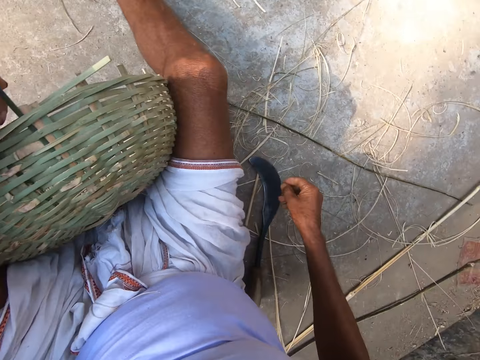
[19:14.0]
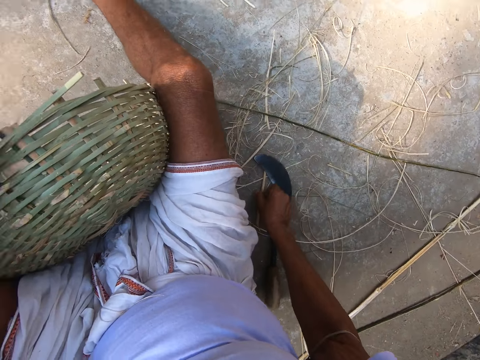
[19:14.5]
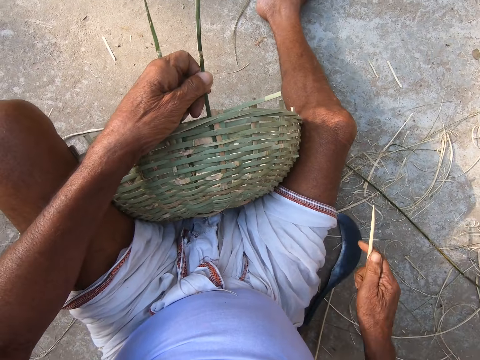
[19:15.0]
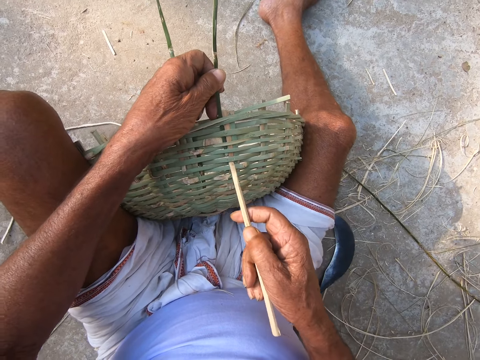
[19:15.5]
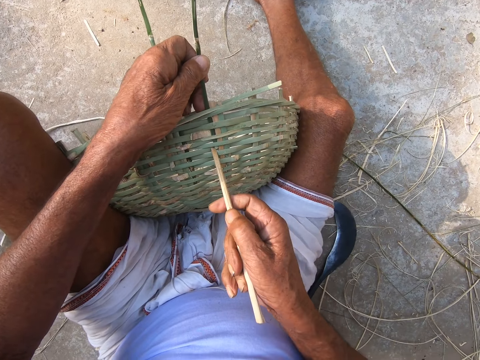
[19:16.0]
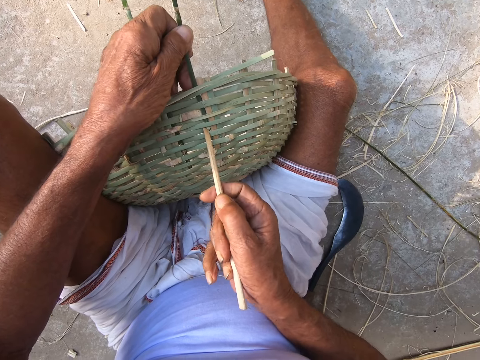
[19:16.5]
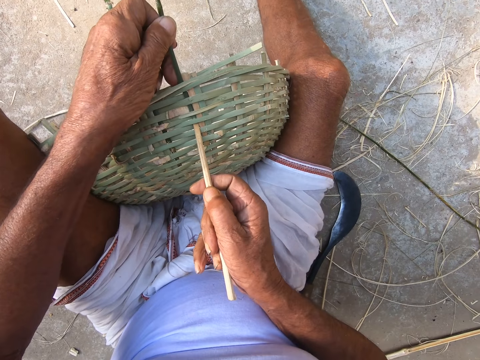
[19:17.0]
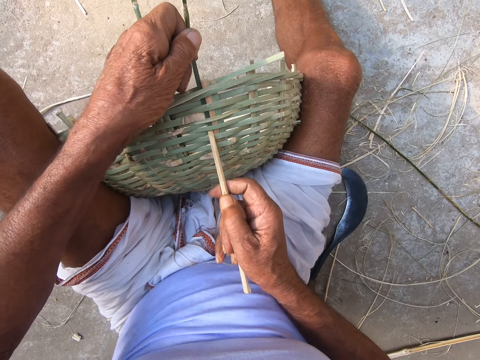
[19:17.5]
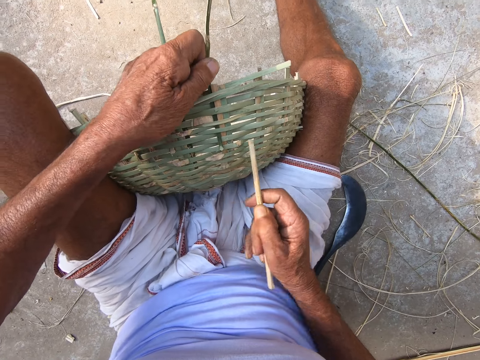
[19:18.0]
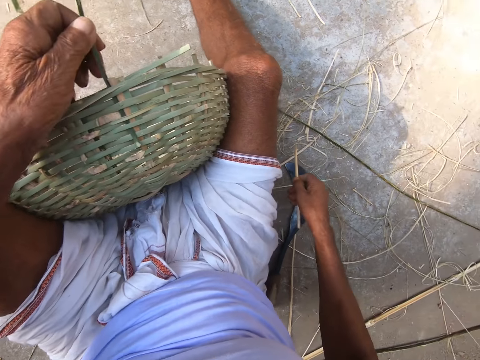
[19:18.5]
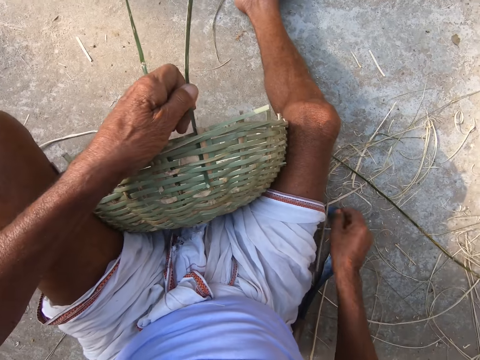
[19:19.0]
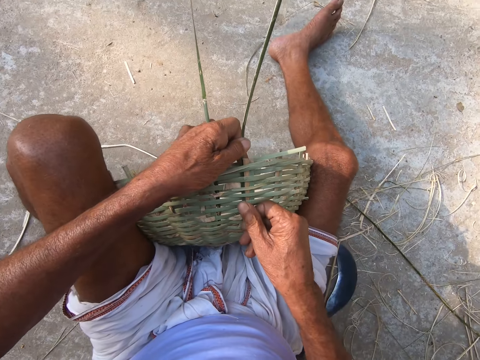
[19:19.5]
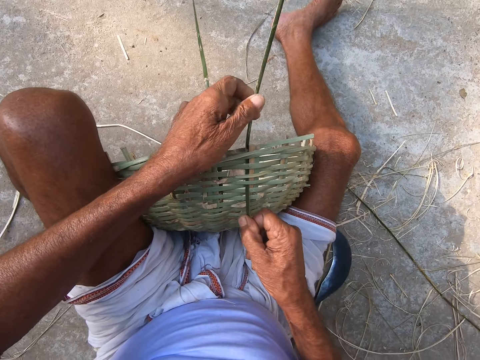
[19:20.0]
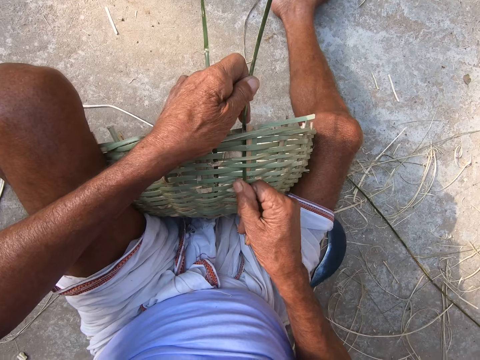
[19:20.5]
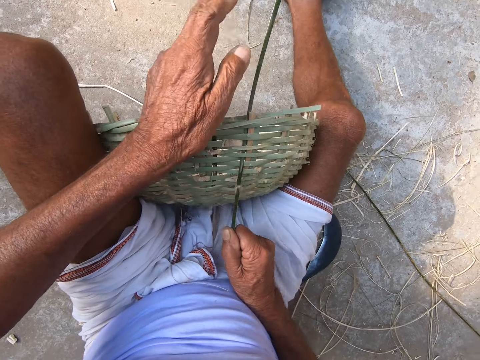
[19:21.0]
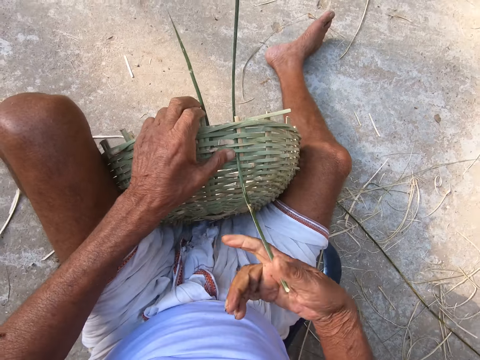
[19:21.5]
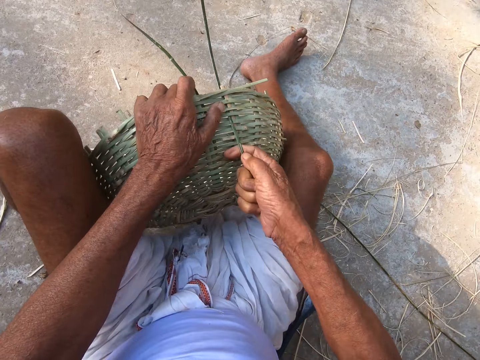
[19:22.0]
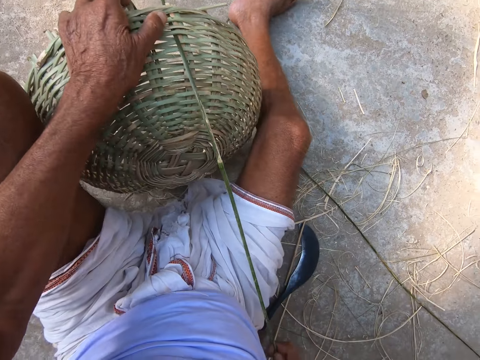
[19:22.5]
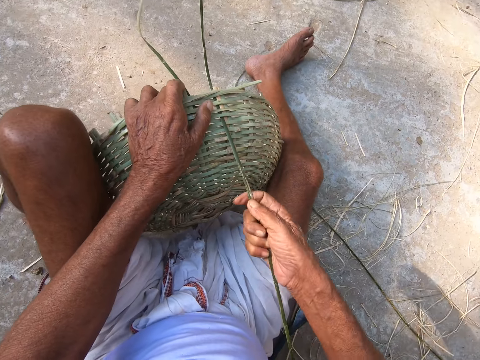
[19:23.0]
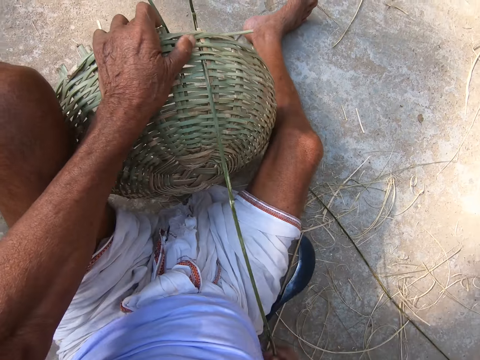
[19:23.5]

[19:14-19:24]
The camera wearer pushes a reed on the basket. He picks up a bamboo stick on the floor with his right hand. He adjusts the bamboo stick in the weaved basket with the bamboo stick in his right hand. He drops the bamboo stick on the floor with his right hand. He inserts the bamboo stick into the weaved basket with his left hand. He pulls the bamboo stick in the weaved basket with his right hand.

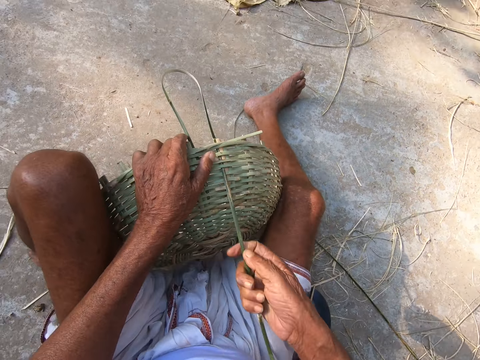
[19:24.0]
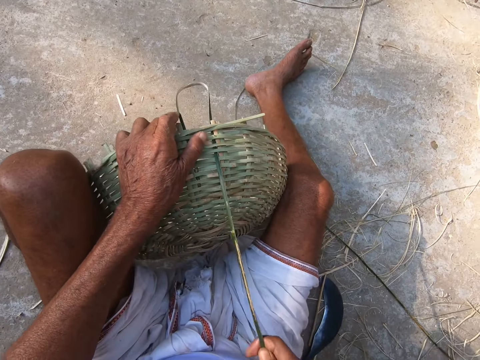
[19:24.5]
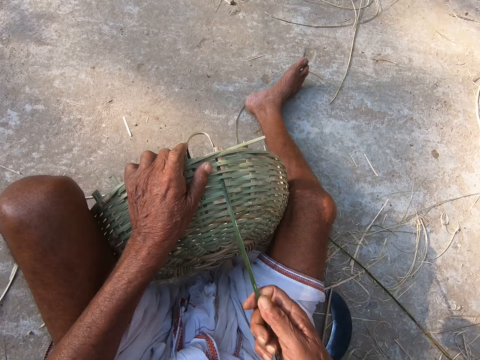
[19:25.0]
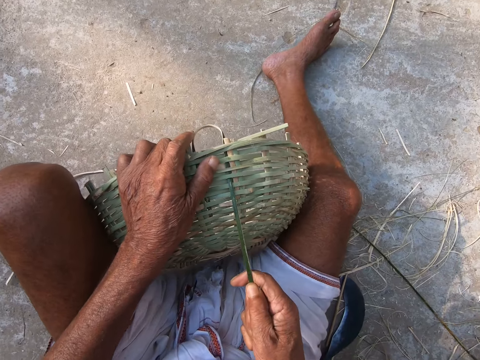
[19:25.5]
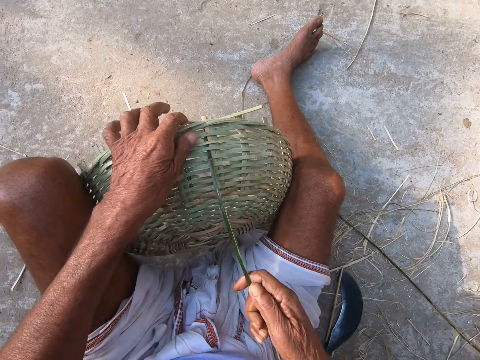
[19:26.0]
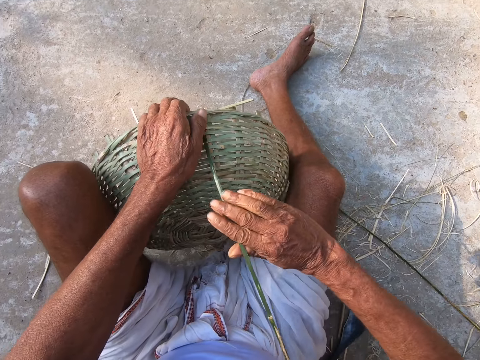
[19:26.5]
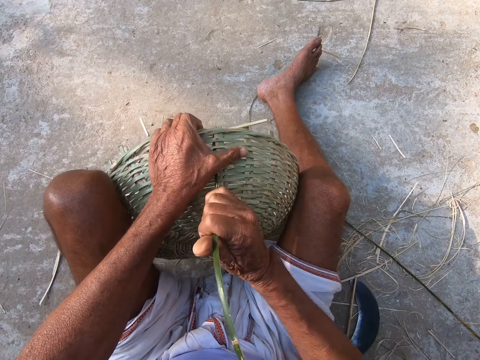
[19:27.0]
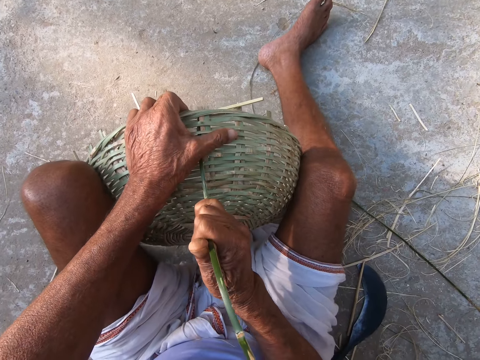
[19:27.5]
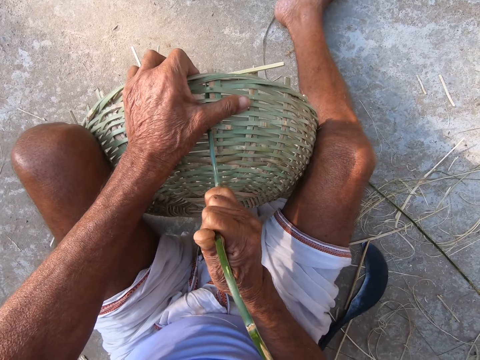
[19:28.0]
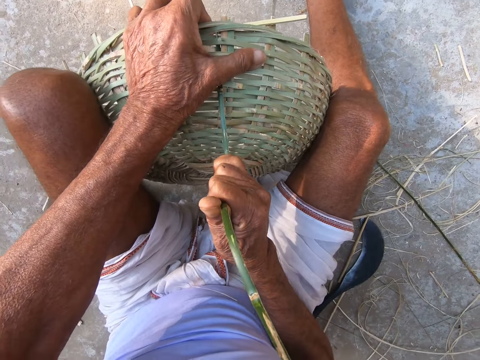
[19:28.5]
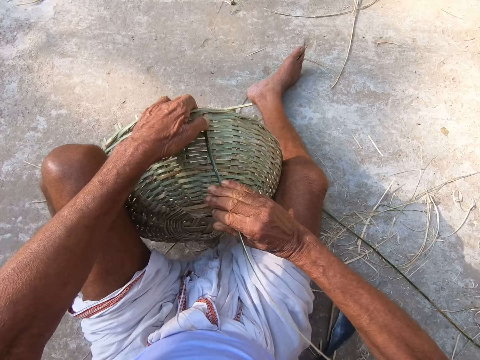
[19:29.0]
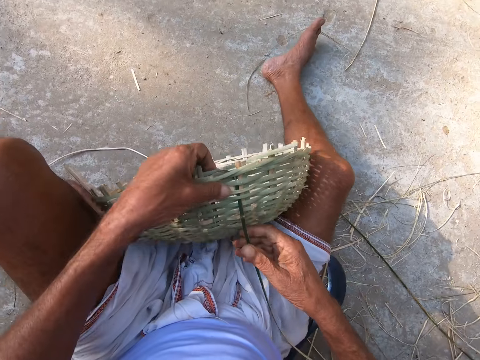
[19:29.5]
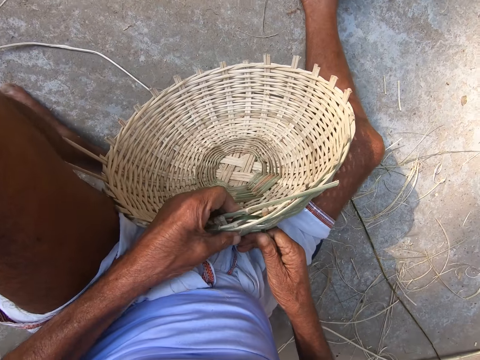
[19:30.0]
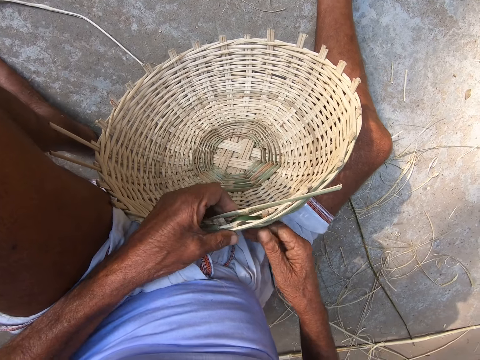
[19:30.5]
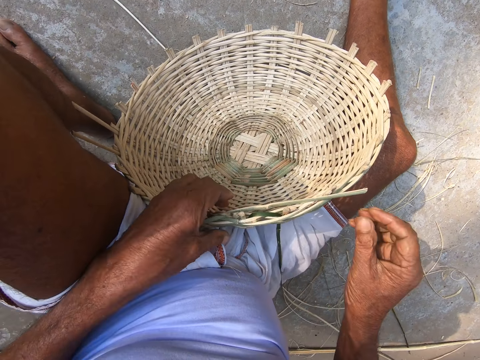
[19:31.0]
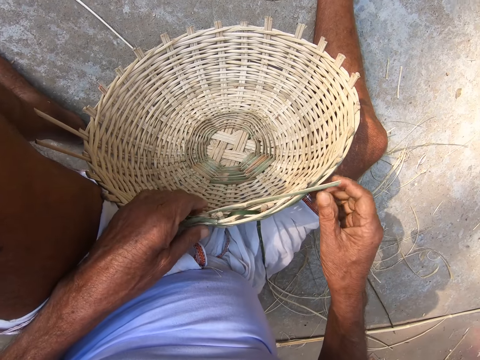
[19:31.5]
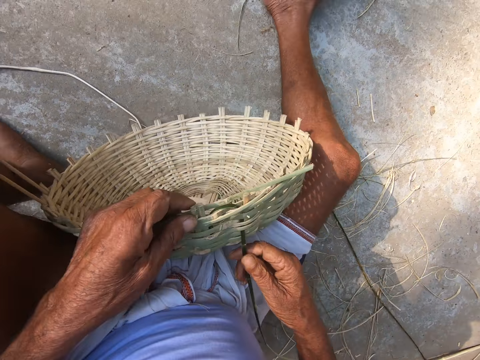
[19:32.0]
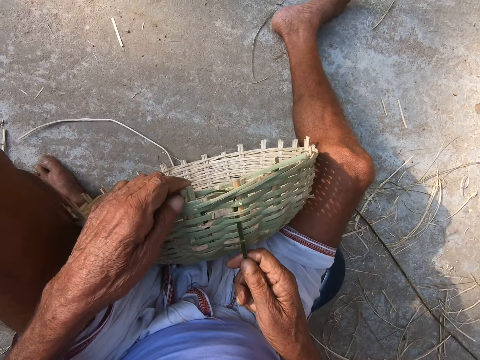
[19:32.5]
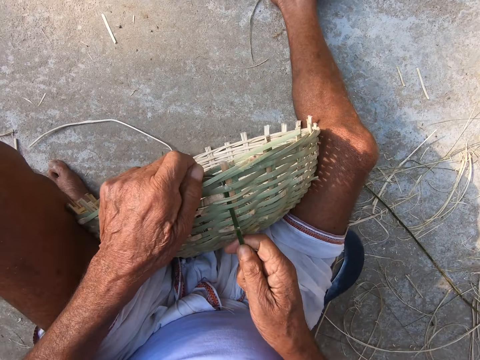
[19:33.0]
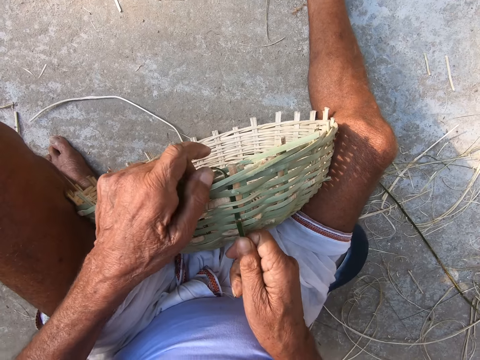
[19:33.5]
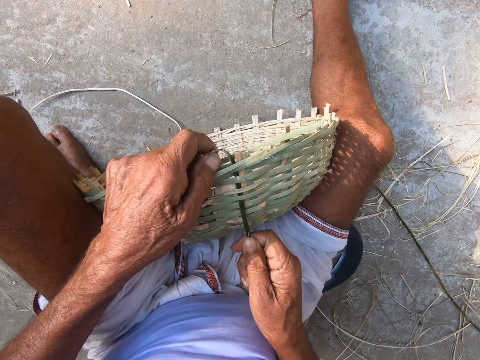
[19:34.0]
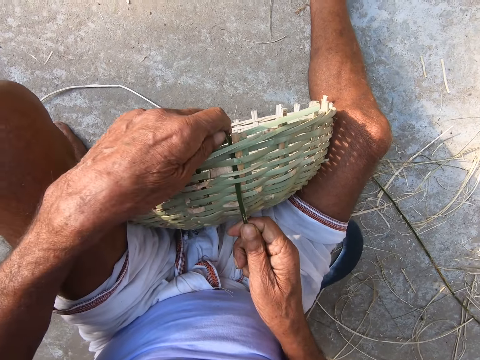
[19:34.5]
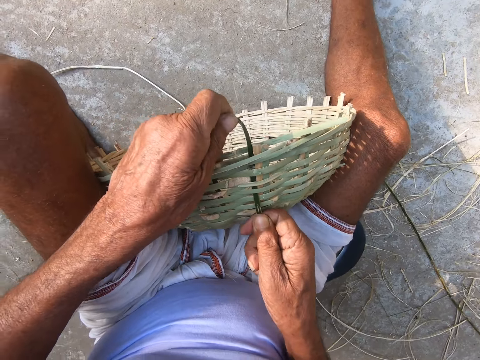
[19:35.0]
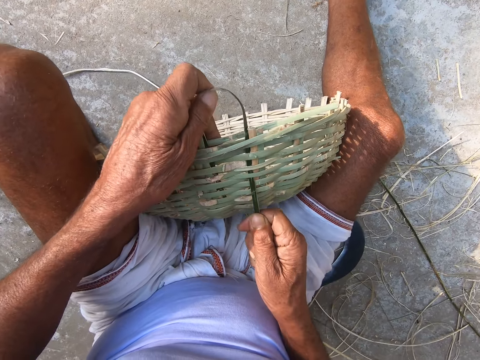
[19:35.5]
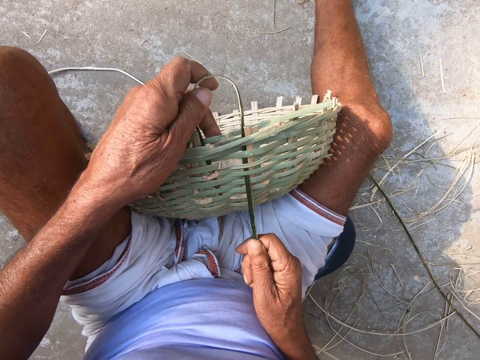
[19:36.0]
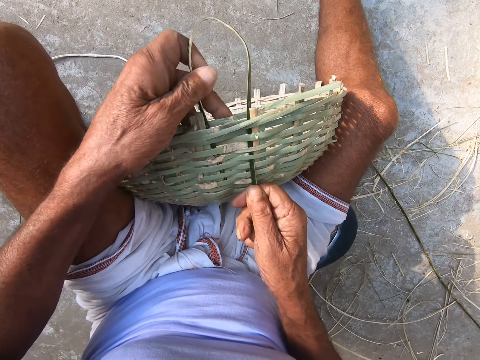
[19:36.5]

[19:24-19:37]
The camera wearer pulls a reed in the basket pattern. He tightens the bamboo stick in the weaved basket with his right hand. He adjusts the weaved basket with his left hand. He turns the basket. He pulls out the bamboo stick from the weaved basket with both hands.

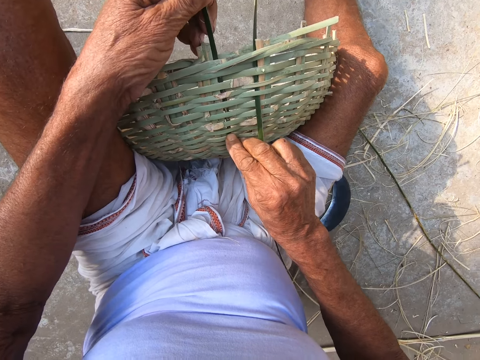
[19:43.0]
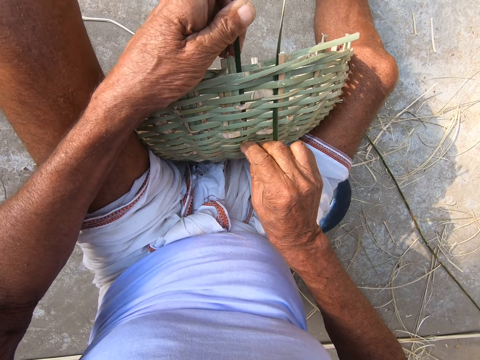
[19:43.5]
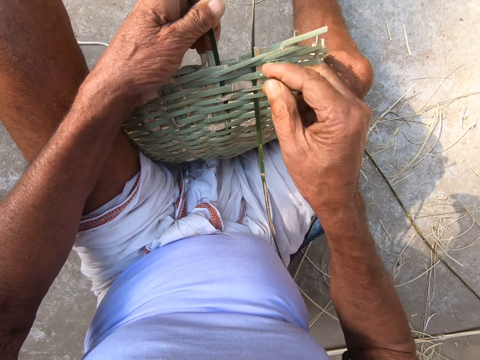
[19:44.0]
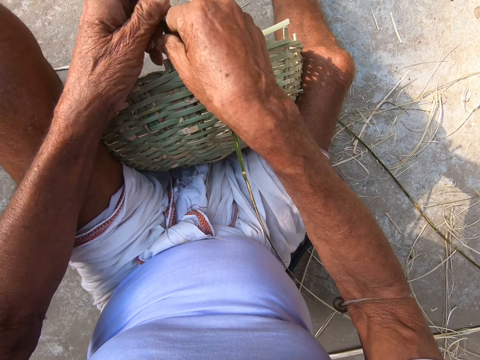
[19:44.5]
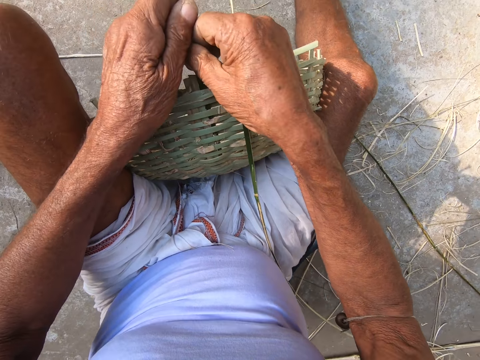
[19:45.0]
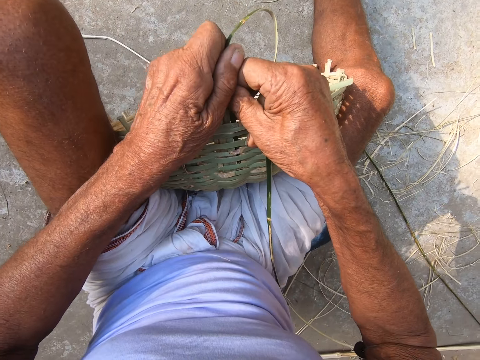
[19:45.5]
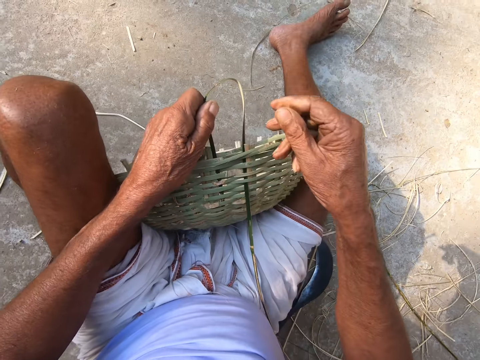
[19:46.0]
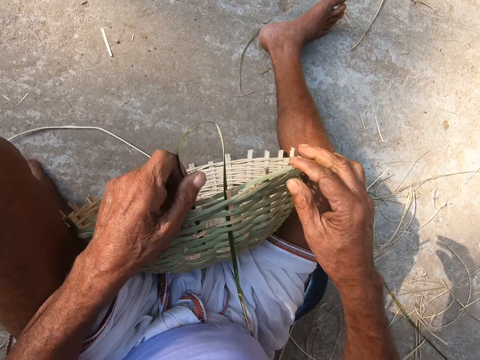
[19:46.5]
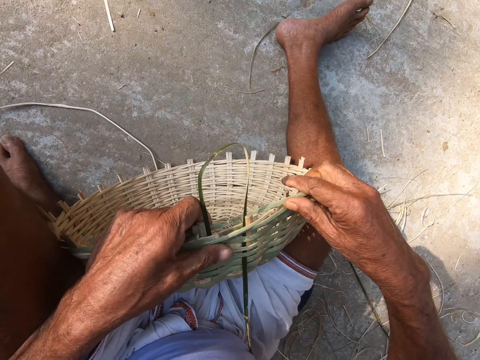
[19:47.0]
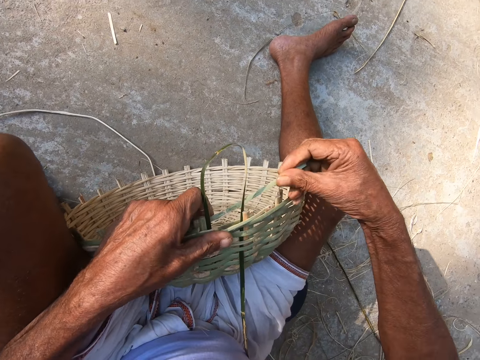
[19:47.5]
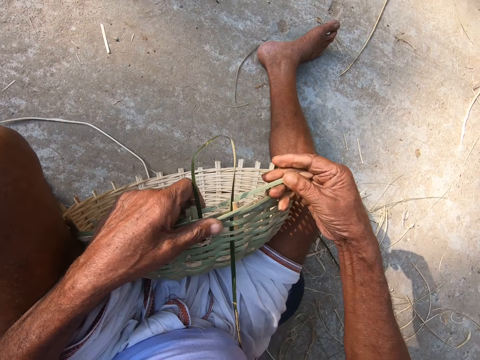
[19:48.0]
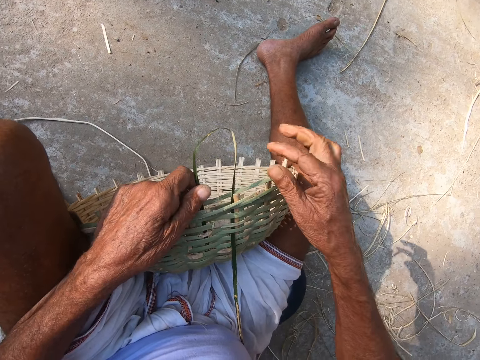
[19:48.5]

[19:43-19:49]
The camera wearer pushes the edge of the reed. He pulls the bamboo stick in the weaved basket with both hands. He pulls the bamboo stick in the weaved basket with his right hand.
